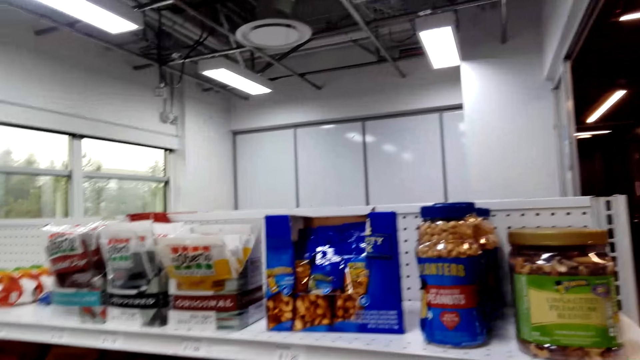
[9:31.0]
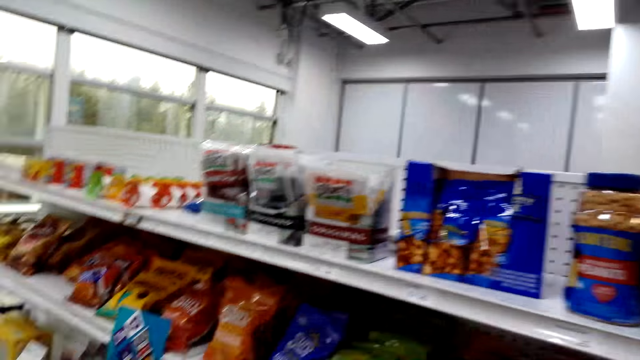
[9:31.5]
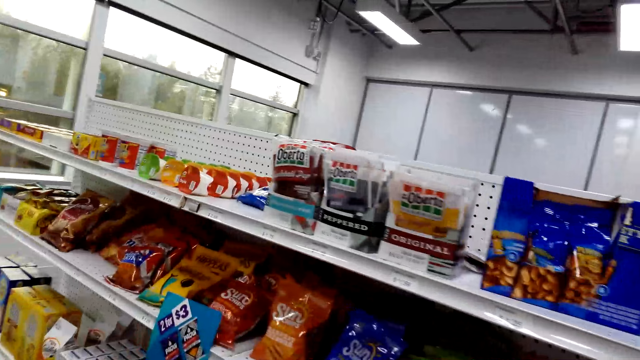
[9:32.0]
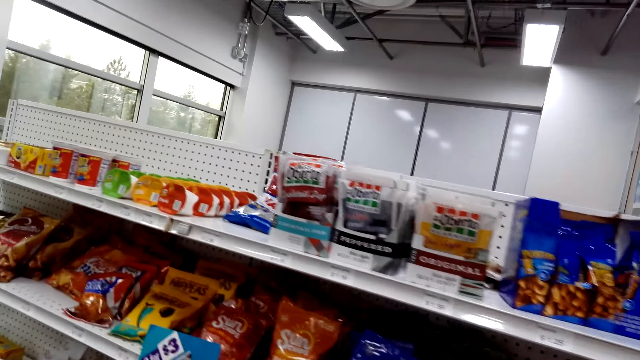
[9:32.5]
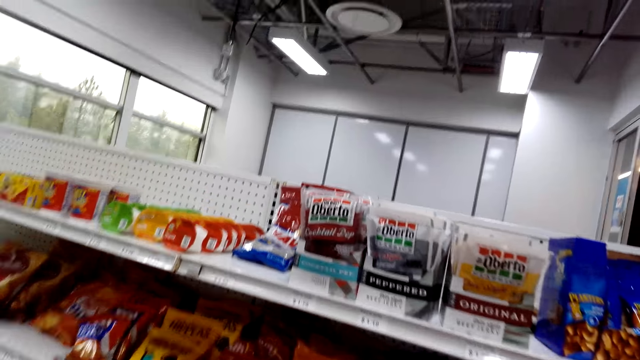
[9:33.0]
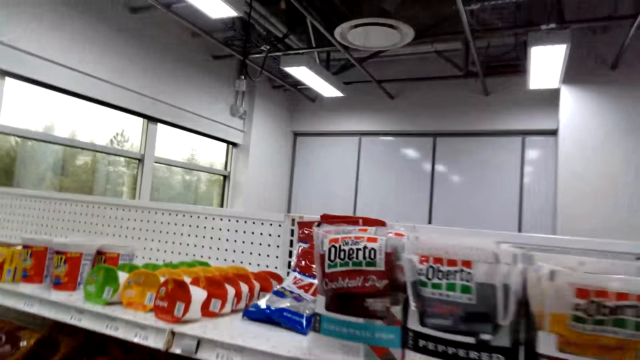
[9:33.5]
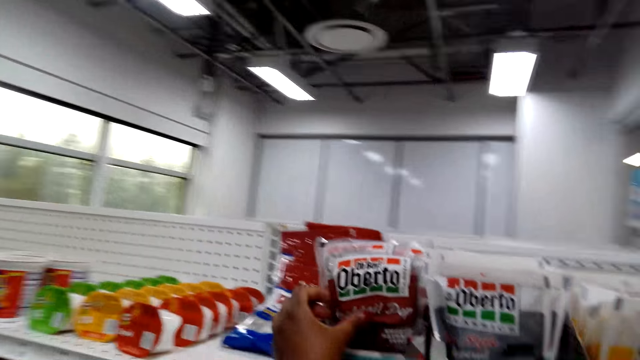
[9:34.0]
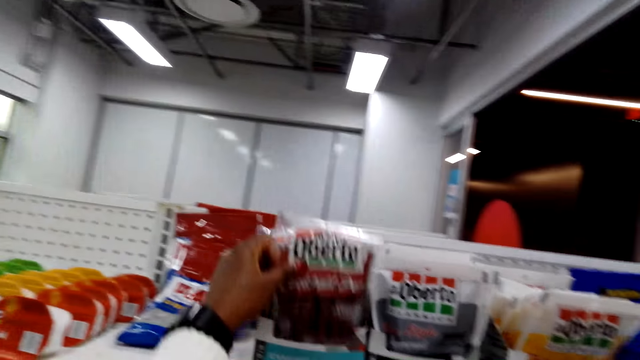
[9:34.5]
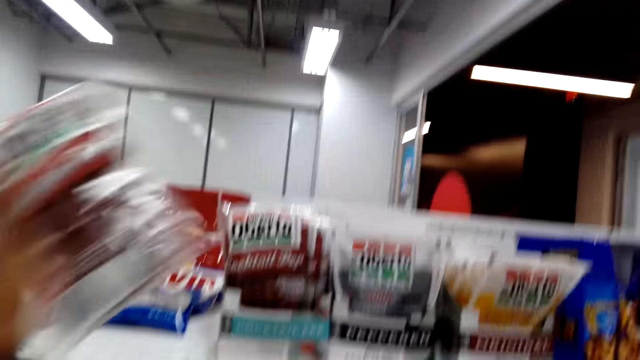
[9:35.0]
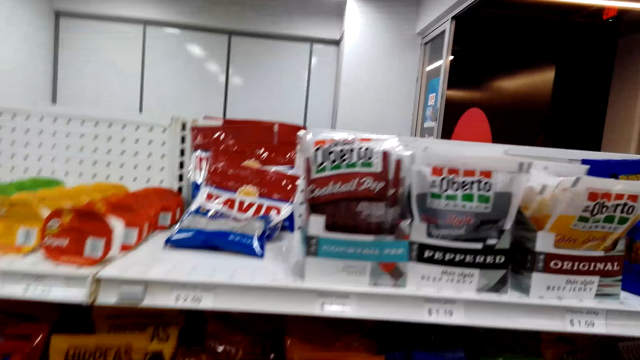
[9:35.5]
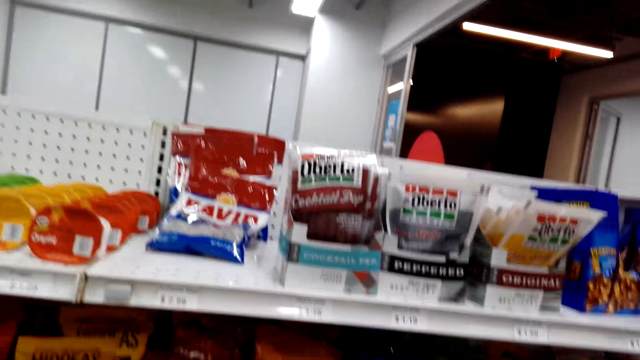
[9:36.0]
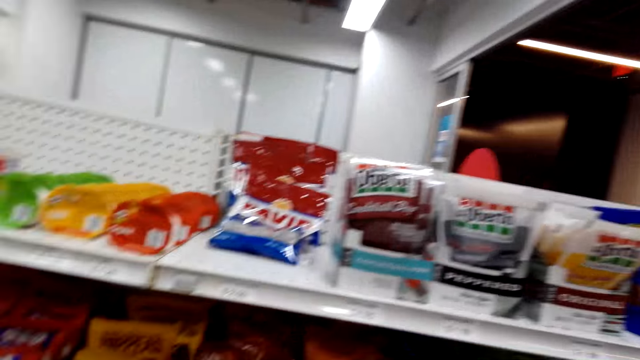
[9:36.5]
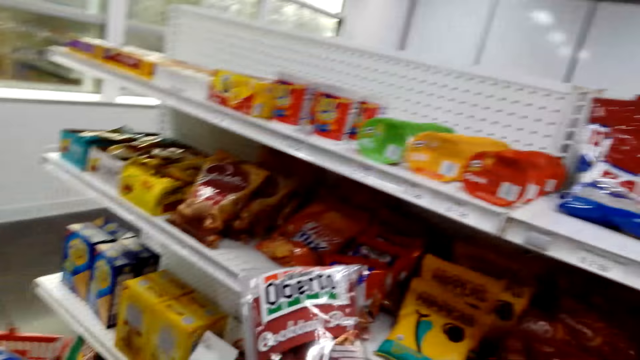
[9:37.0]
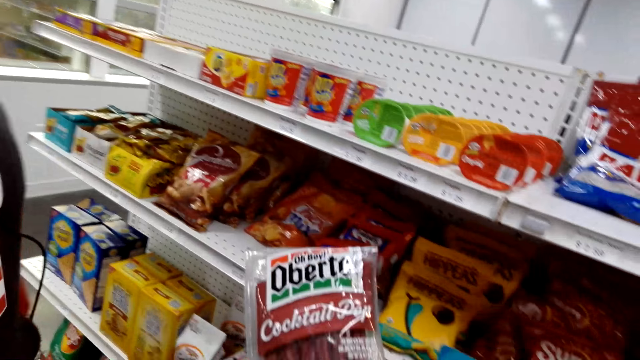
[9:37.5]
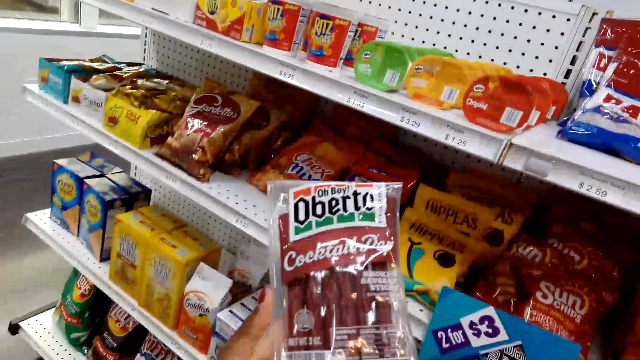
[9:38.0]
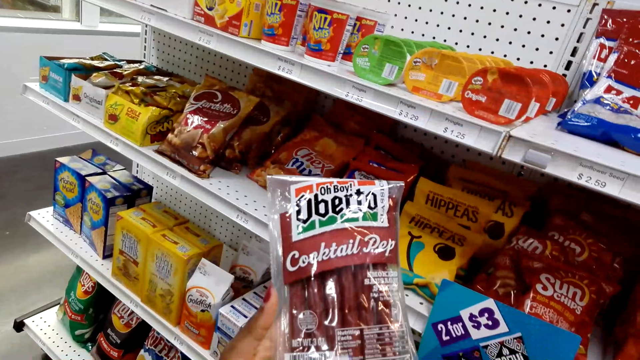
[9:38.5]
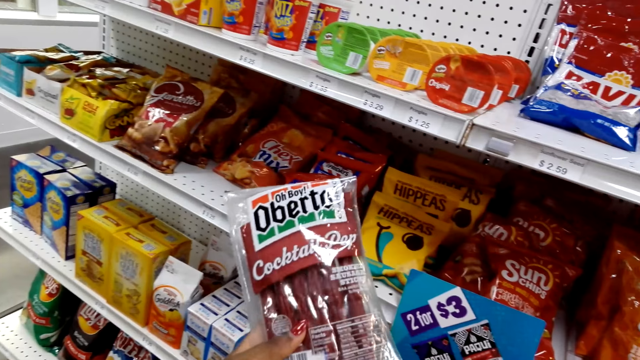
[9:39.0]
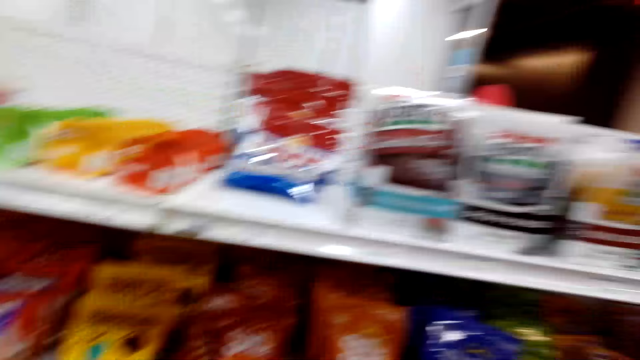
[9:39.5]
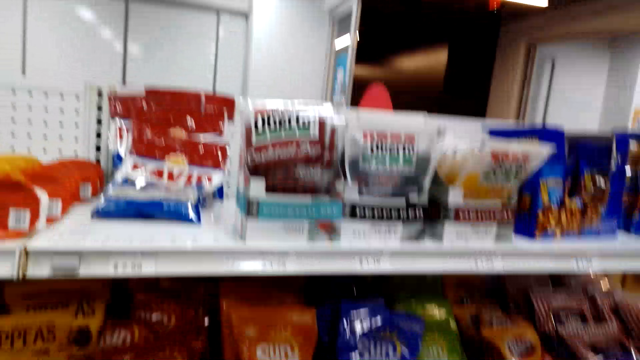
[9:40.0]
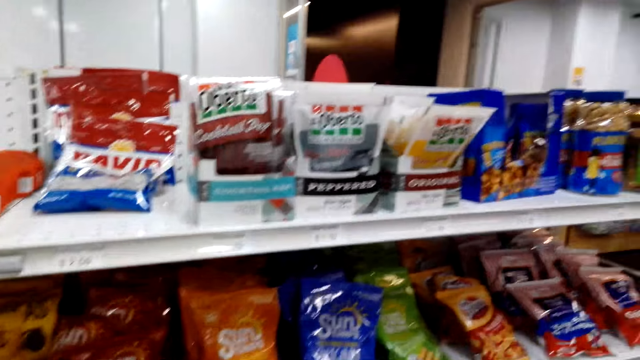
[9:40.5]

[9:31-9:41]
The camera wearer walks around the store. They pick up a pack of sausages or oberto from the shelf. They look at the oberto.

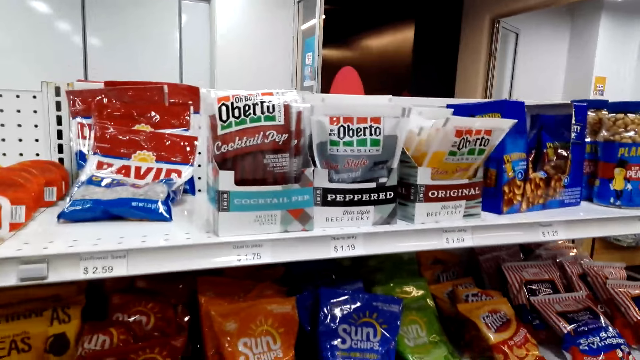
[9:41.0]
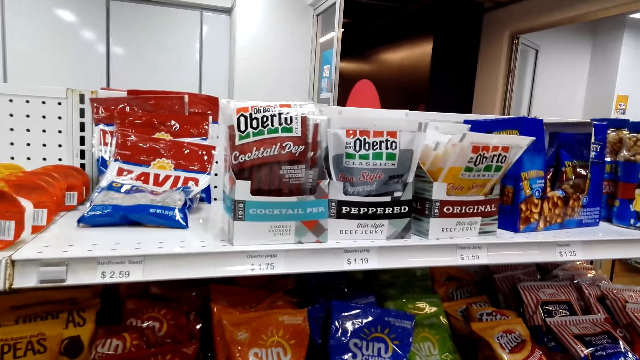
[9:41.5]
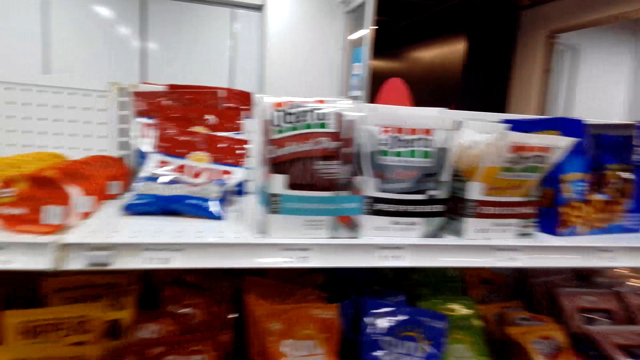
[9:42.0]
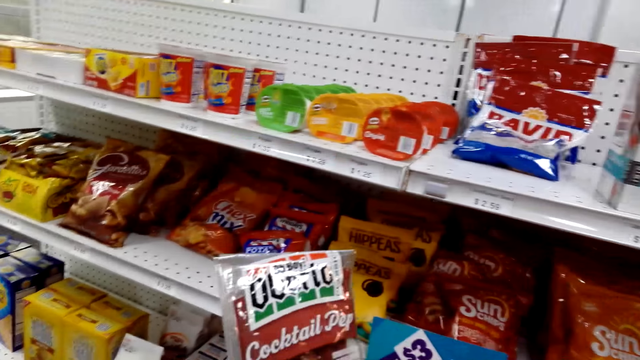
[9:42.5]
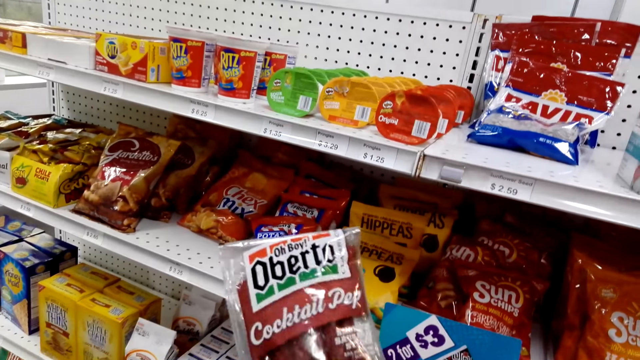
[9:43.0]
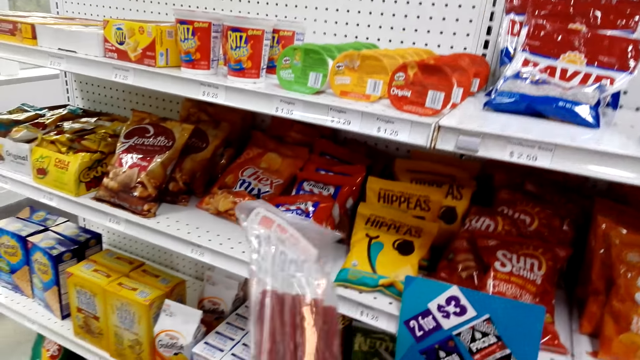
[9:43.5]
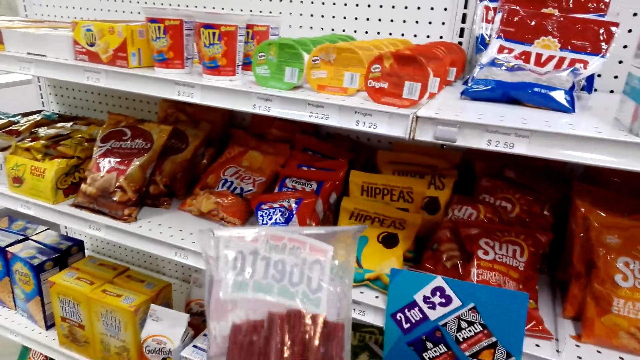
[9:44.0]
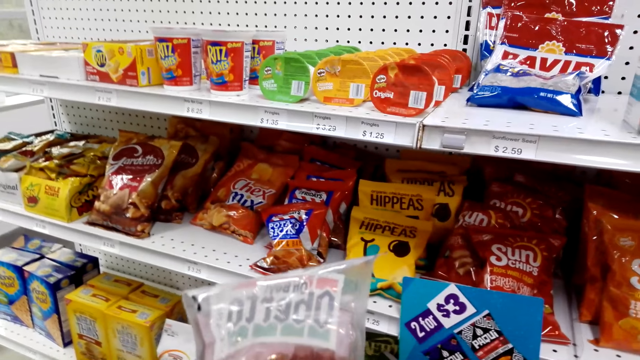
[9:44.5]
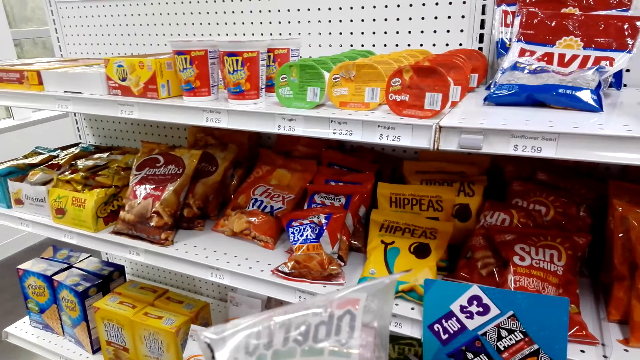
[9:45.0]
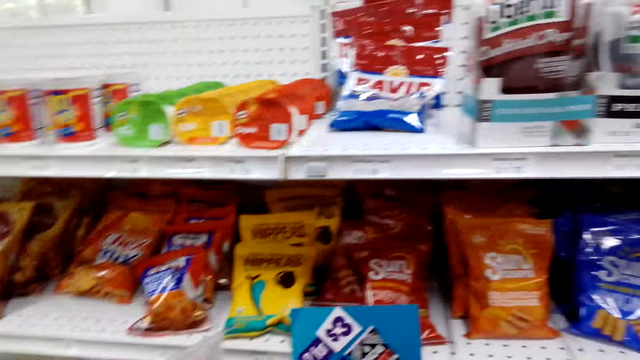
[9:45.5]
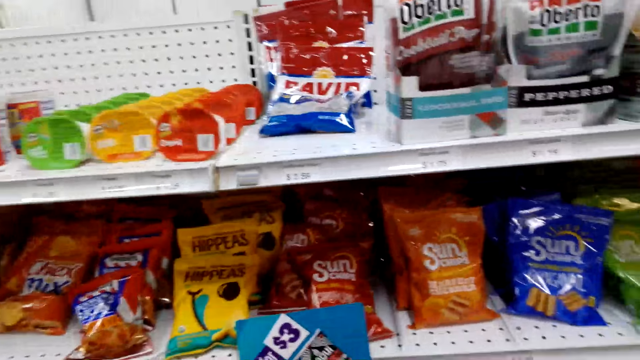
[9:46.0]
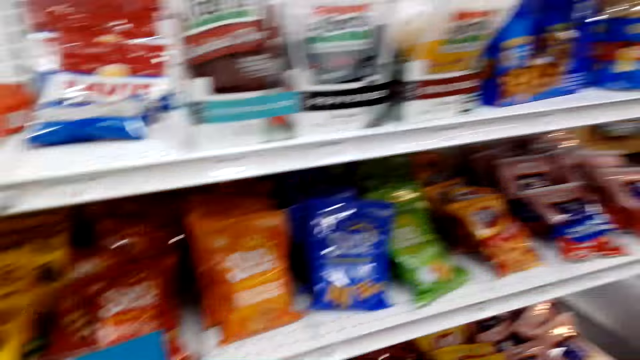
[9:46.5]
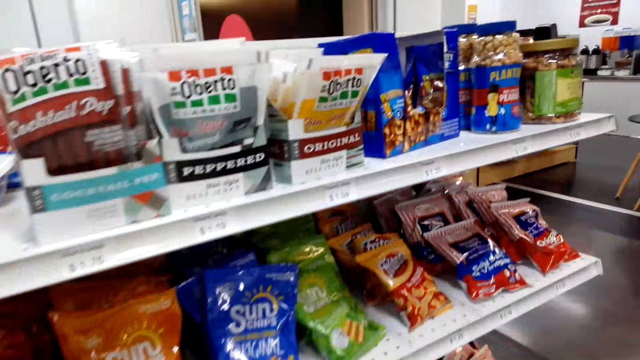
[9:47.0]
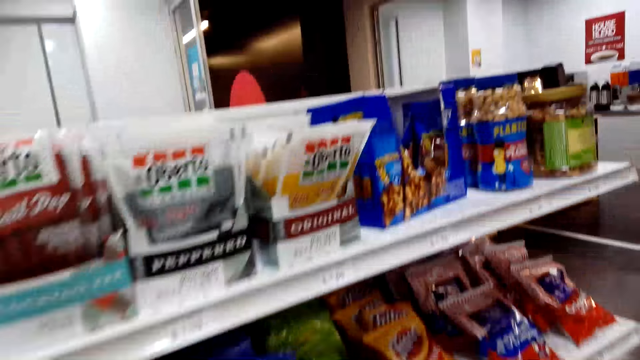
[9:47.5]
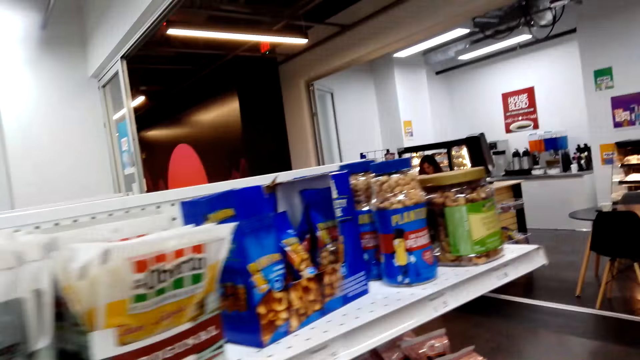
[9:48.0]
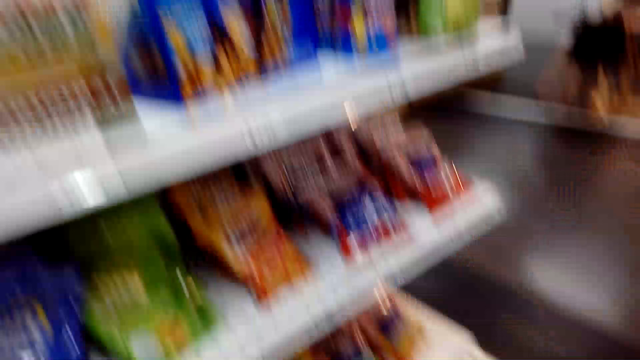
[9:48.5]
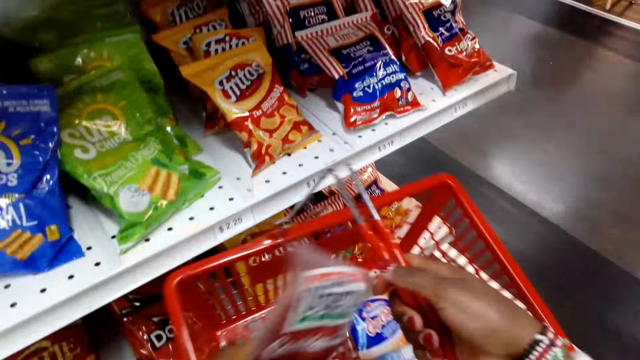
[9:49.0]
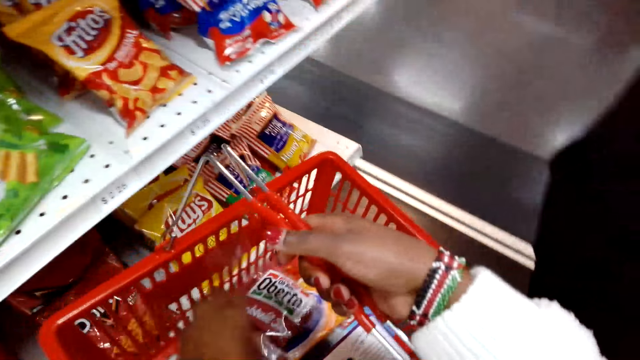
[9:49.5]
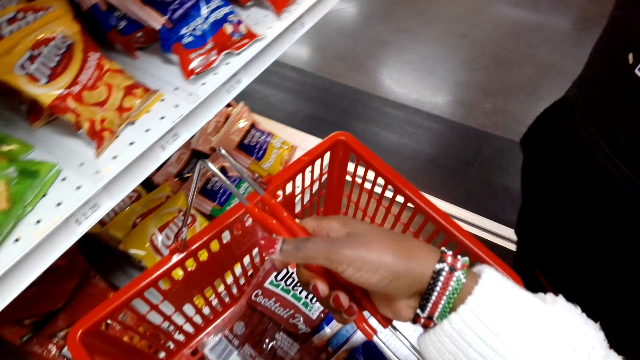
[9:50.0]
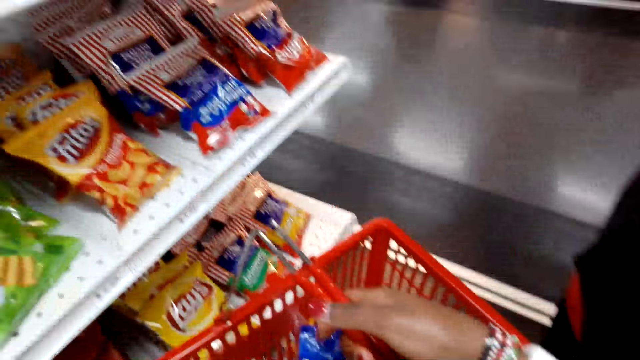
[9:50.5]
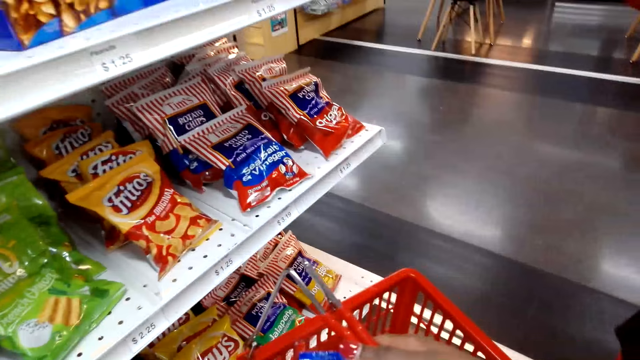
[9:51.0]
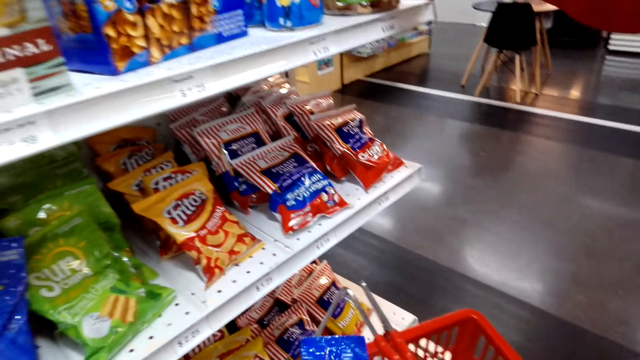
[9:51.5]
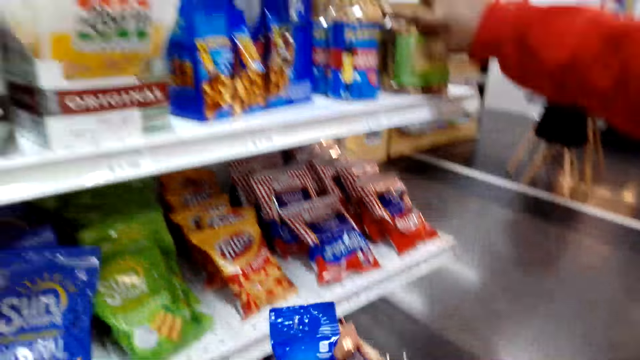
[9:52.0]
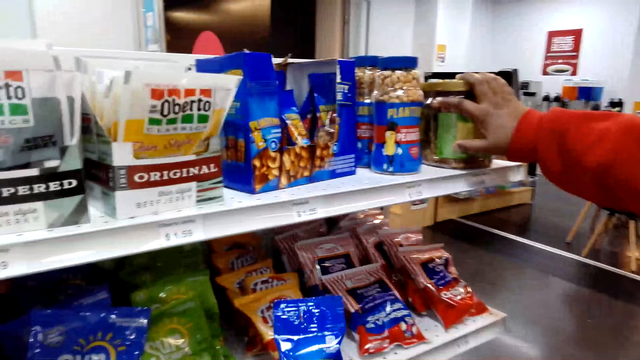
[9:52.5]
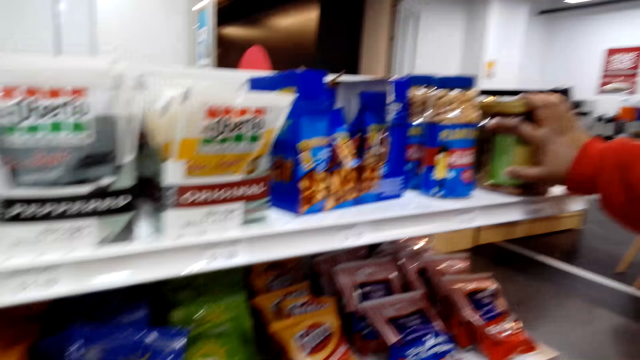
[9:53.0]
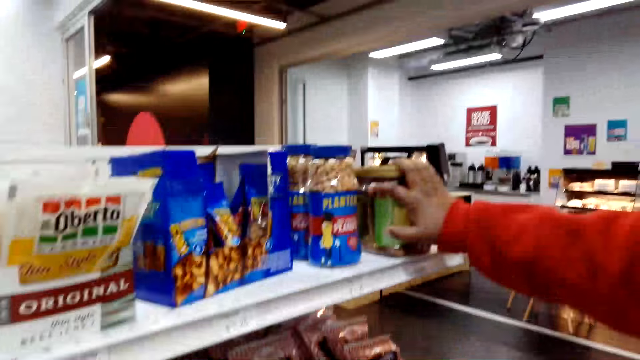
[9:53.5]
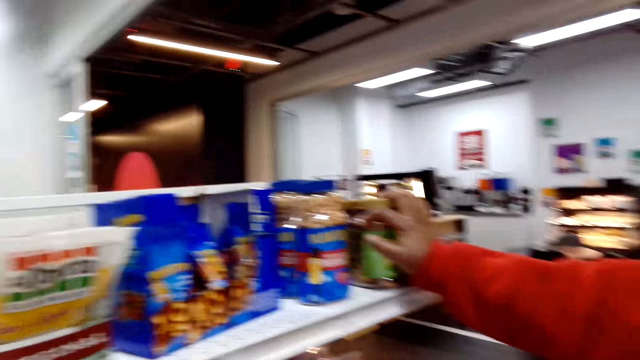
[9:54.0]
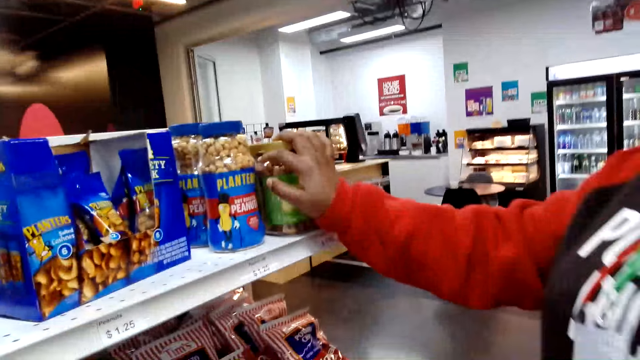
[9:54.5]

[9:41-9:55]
The camera wearer converses with a woman. They turn the pack of sausages. They walk around the supermarket. They put the packet of sausages in a shopping basket. The woman holds a container of nuts.
